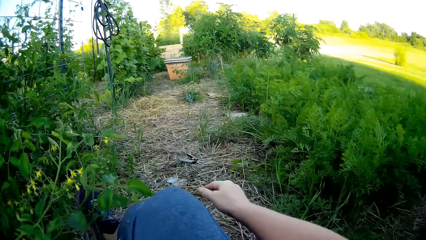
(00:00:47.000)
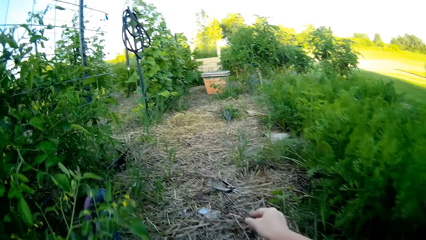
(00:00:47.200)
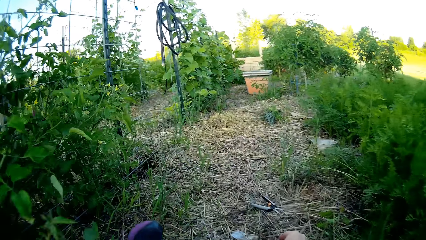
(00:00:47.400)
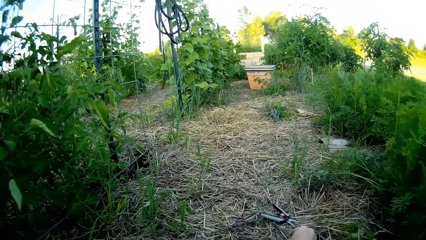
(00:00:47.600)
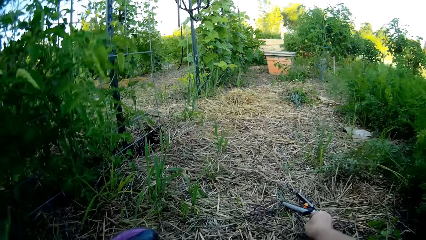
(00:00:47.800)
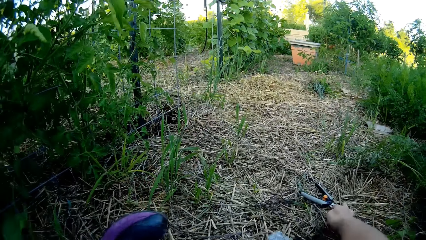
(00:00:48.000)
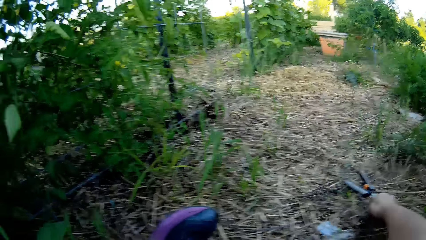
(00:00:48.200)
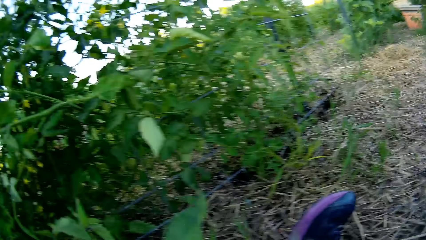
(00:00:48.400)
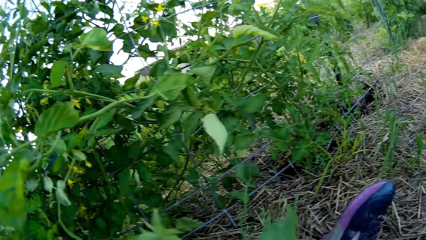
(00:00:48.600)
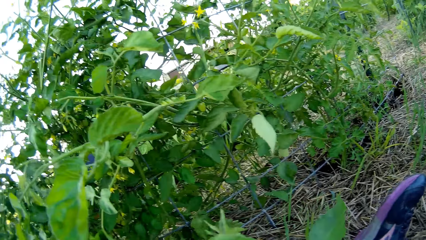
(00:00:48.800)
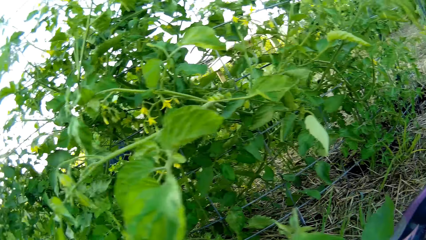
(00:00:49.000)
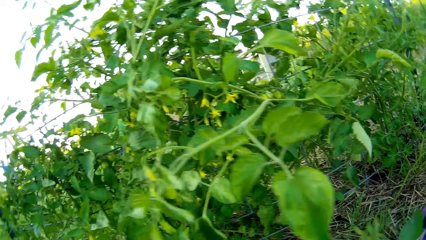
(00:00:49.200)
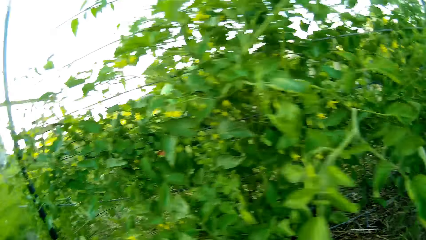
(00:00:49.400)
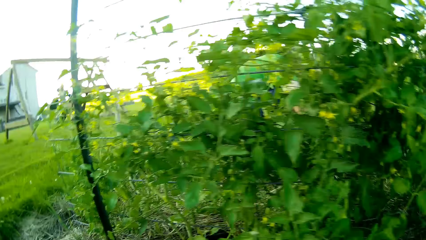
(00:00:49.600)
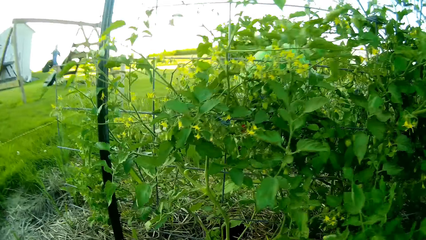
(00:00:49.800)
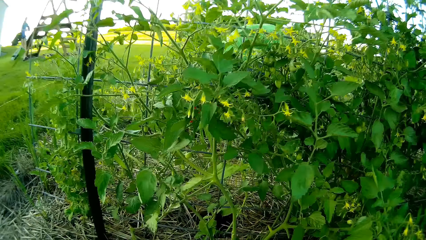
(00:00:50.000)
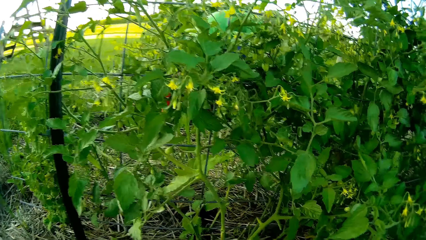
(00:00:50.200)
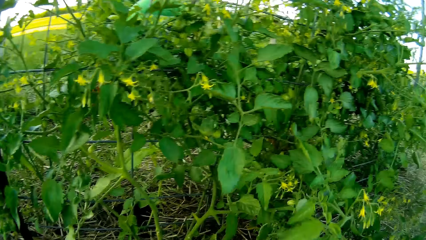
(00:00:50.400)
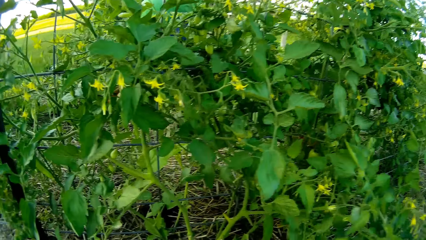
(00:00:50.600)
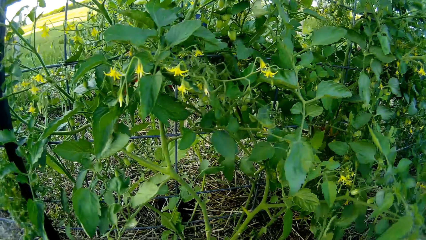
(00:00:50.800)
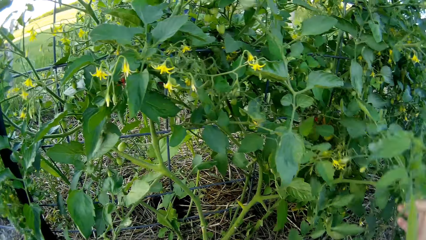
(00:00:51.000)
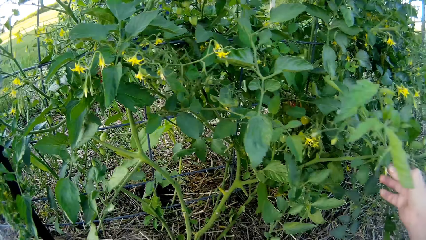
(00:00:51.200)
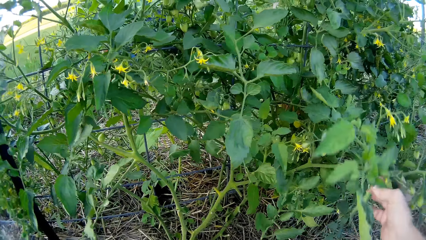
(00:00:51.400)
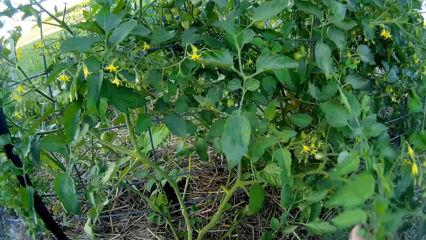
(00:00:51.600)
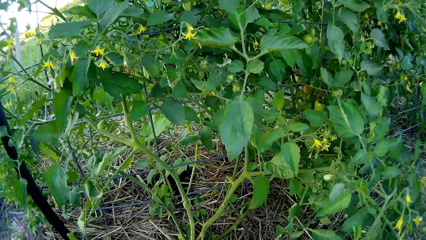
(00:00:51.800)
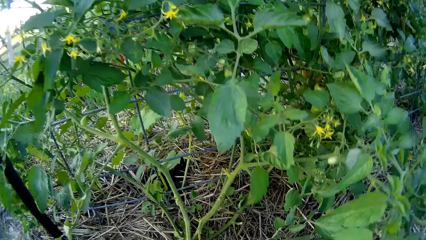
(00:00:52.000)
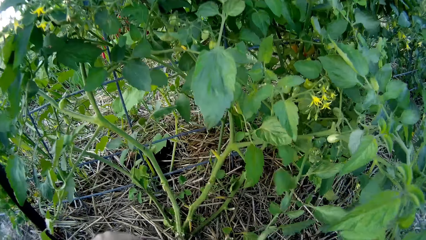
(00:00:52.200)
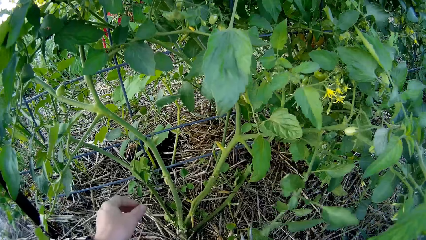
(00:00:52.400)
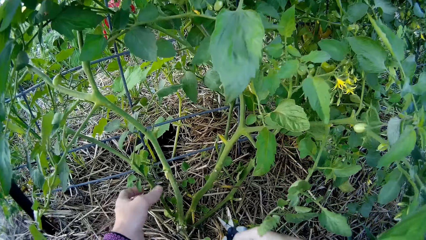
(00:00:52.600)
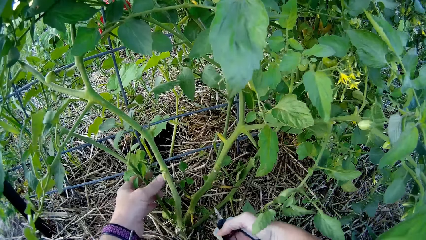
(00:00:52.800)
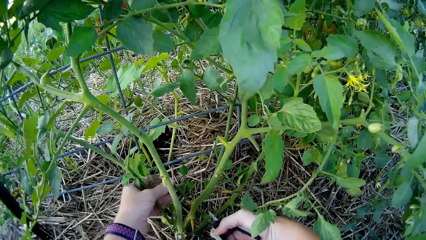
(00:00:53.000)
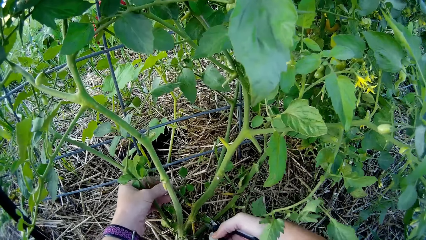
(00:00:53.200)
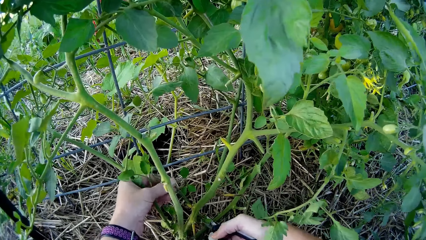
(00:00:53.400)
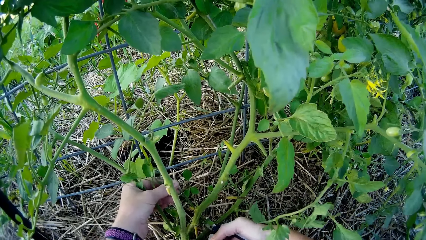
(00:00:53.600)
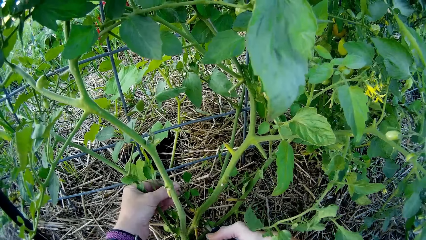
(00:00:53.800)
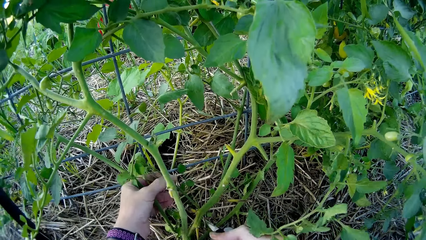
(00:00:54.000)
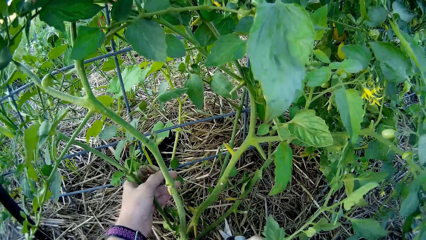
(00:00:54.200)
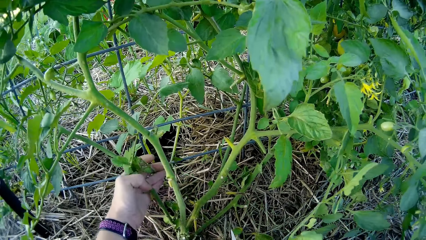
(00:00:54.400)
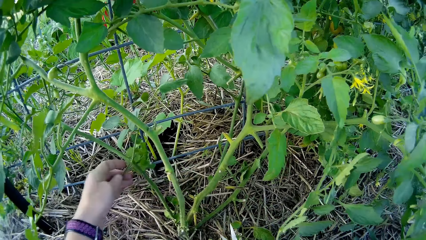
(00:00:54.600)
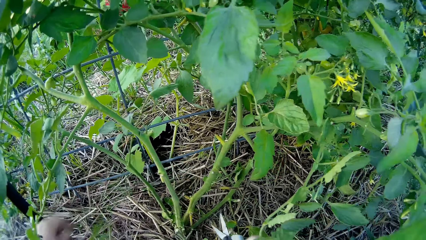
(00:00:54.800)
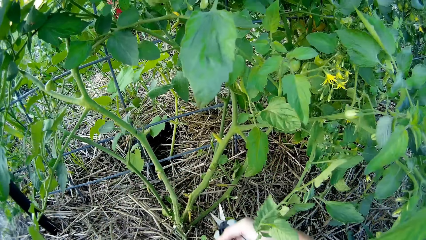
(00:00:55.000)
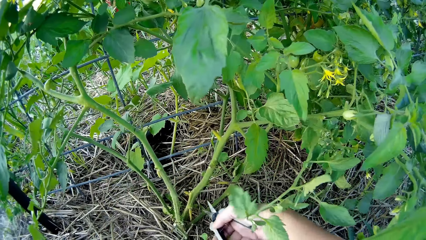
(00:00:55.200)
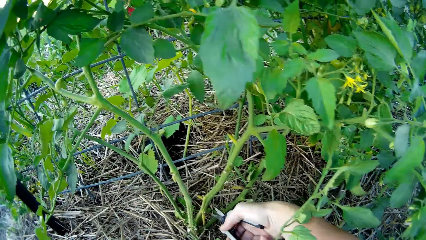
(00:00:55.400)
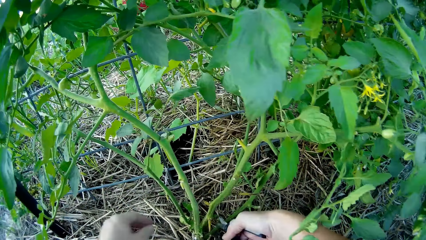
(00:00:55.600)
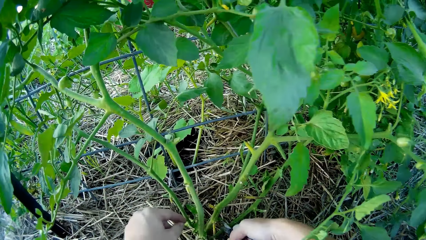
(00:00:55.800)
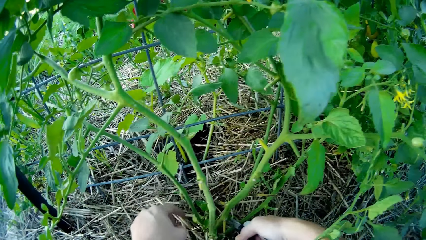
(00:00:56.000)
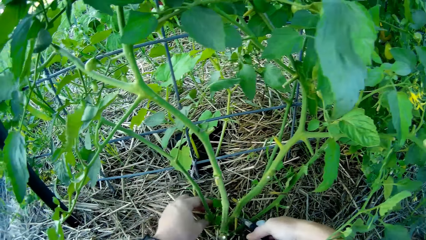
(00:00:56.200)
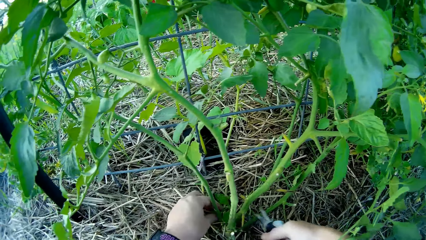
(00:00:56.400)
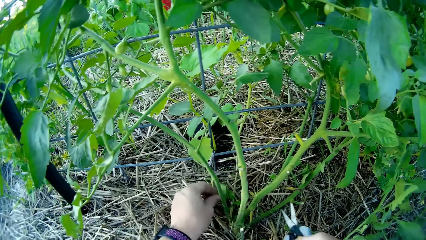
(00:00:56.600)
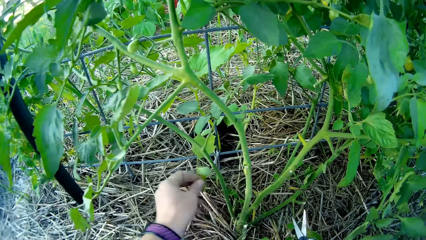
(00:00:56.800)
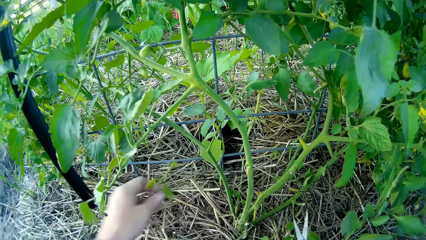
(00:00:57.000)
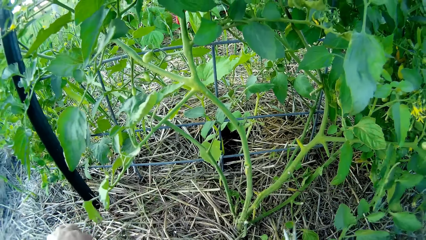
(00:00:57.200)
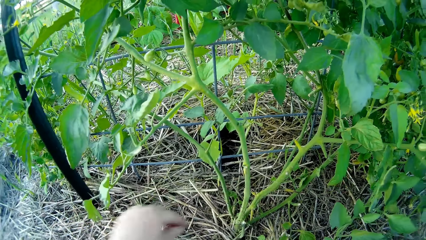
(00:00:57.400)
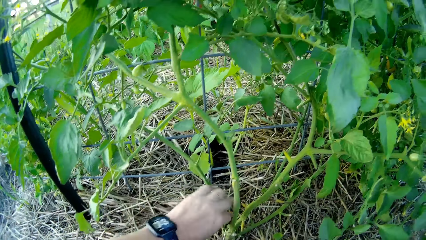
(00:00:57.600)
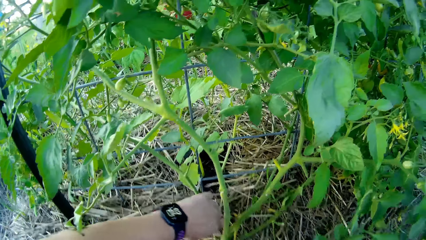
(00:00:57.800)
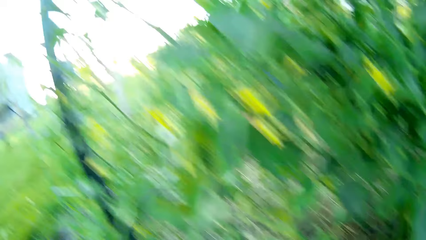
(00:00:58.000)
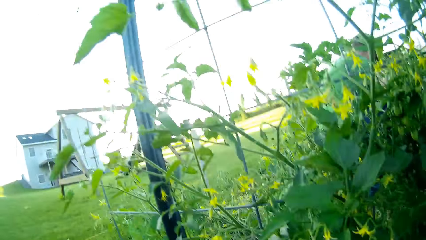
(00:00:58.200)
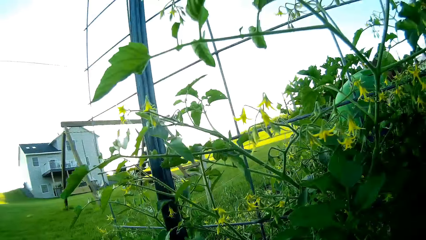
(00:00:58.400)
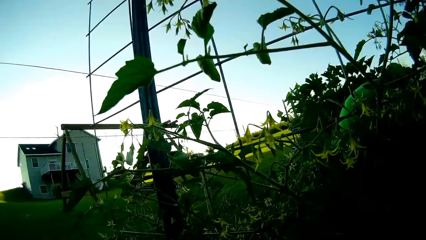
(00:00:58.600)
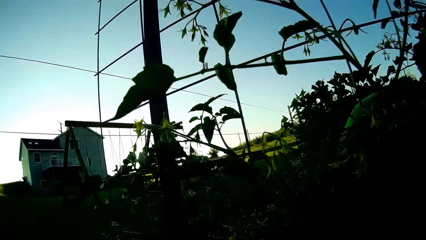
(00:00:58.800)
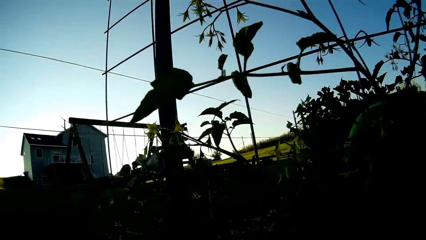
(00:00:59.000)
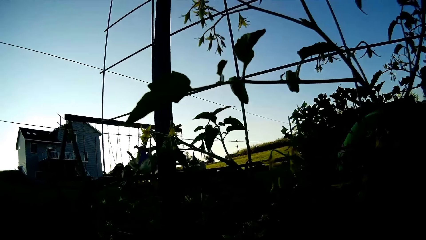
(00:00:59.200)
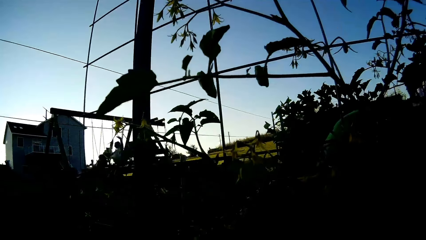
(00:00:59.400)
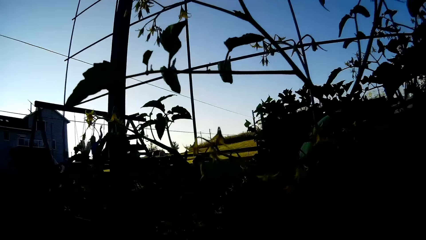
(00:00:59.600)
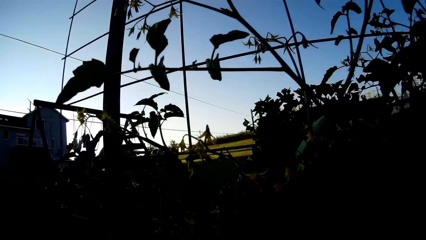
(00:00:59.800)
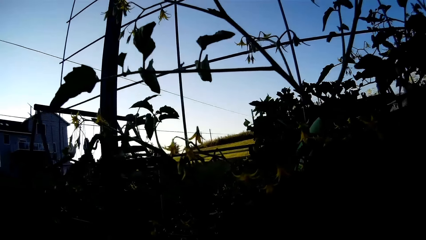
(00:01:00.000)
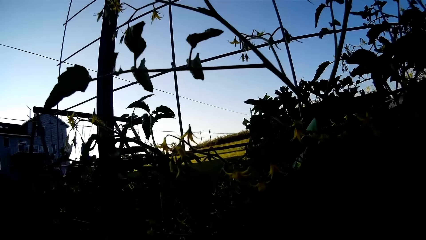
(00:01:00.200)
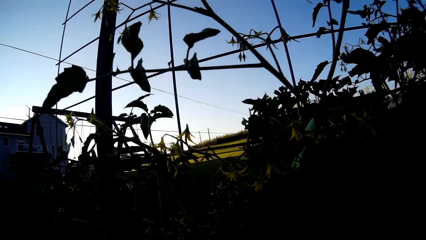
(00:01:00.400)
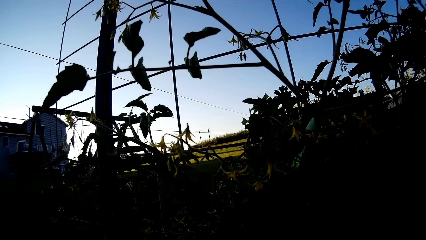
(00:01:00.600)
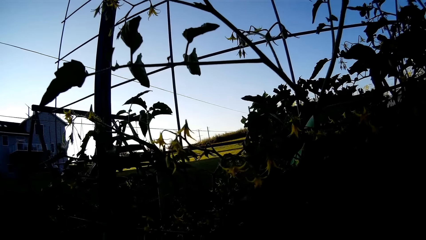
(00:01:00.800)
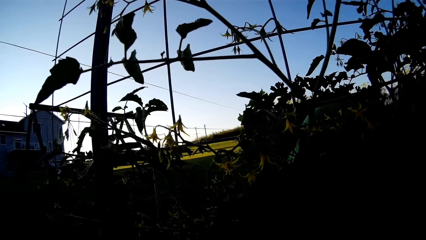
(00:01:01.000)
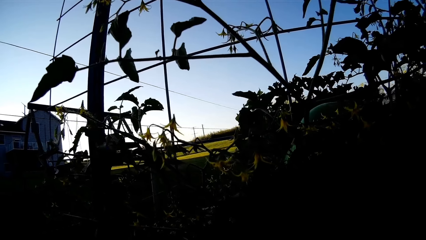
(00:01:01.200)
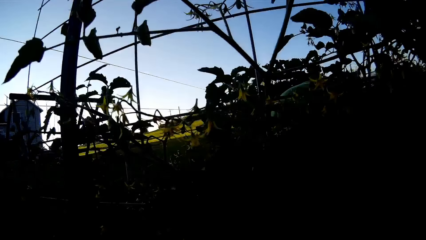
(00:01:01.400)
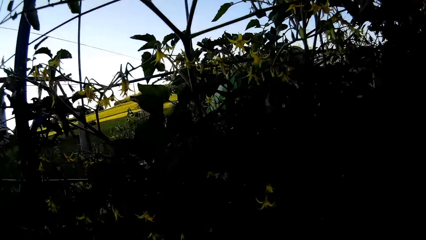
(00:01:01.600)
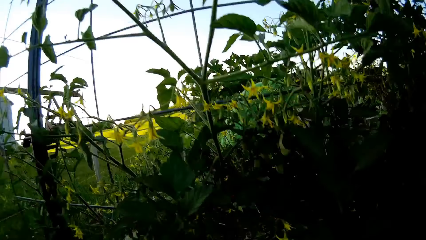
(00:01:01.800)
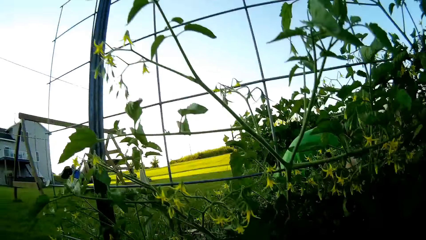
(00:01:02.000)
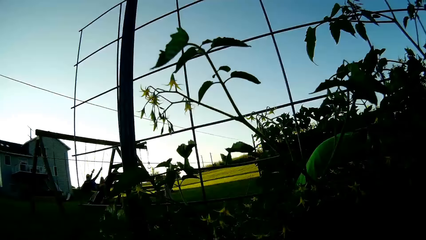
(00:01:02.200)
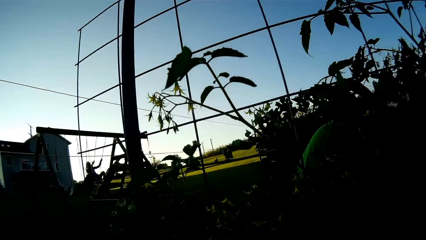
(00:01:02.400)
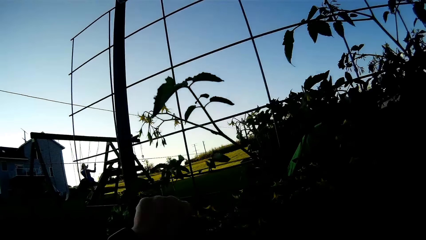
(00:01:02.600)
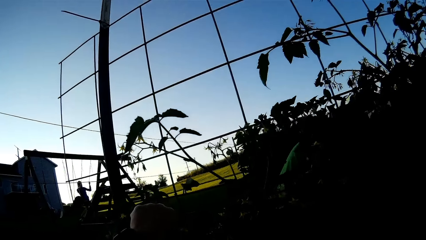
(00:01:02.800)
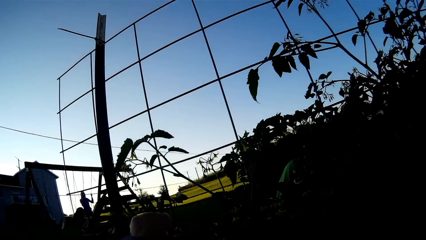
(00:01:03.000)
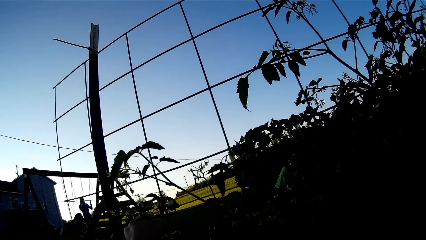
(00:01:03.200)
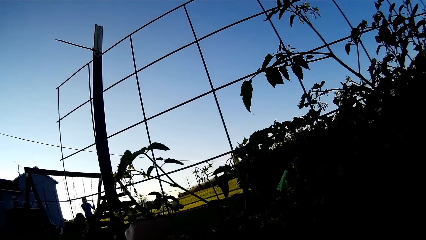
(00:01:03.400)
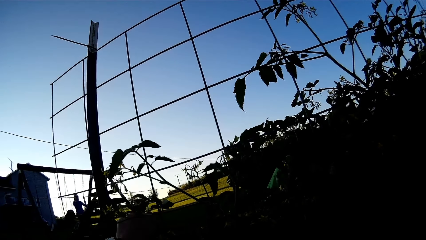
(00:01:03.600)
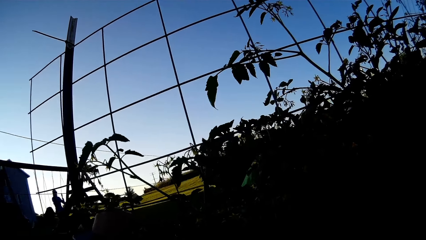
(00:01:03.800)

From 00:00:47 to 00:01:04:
The camera wearer picks up the garden scissors. They touch the plant. They cut the tomato plant with the garden scissors. A person swings.
